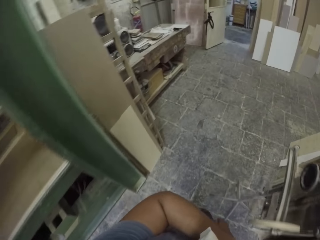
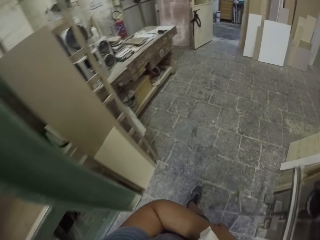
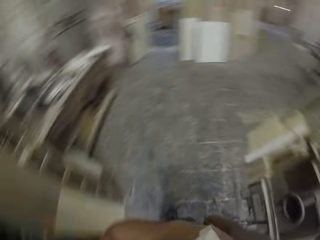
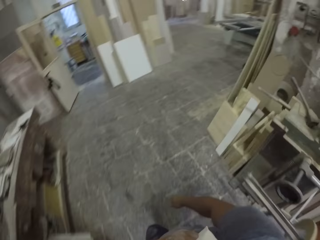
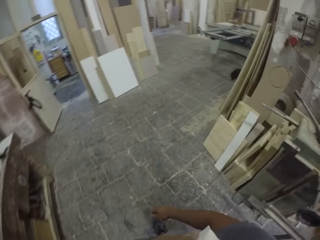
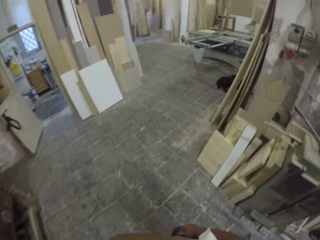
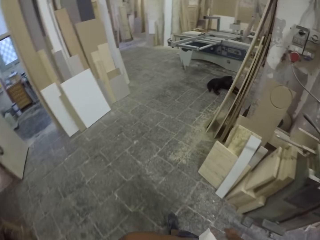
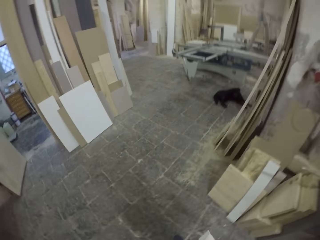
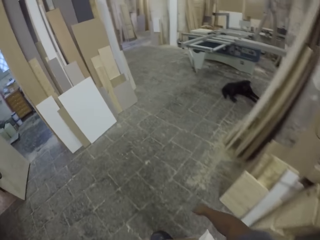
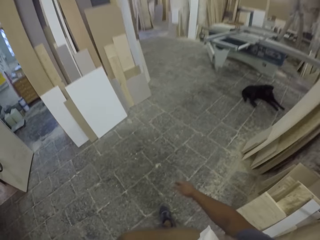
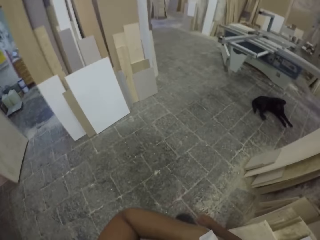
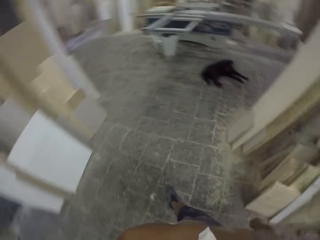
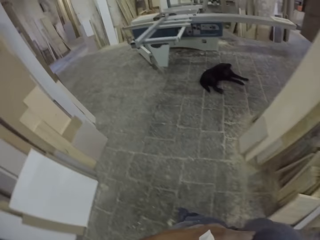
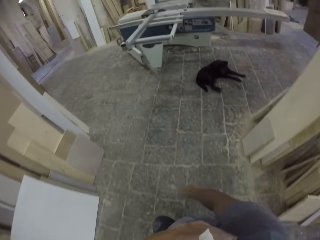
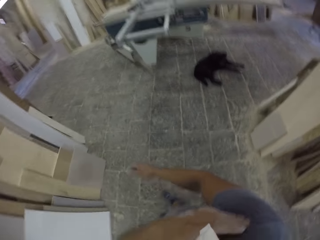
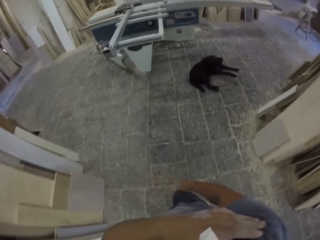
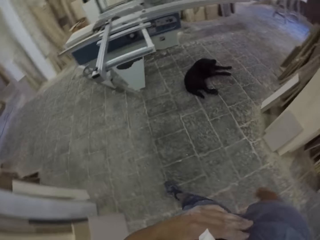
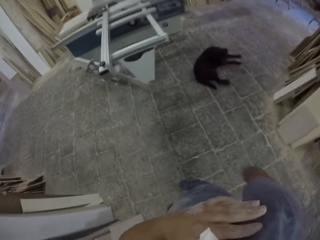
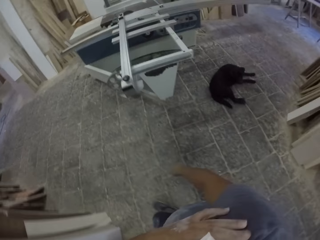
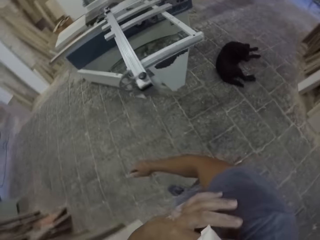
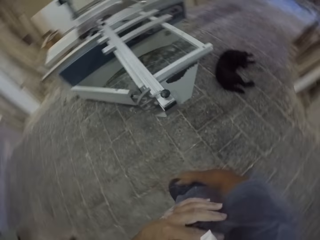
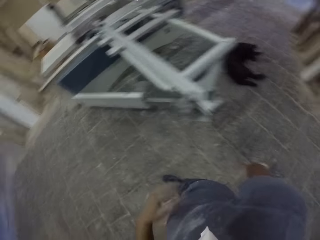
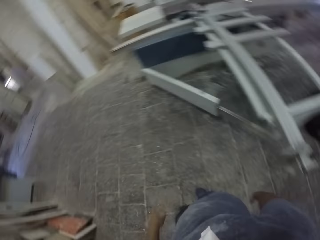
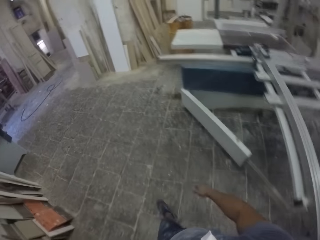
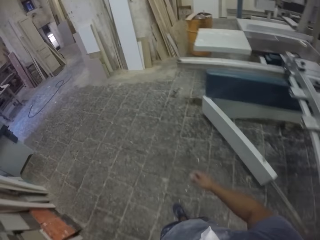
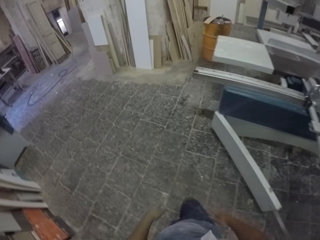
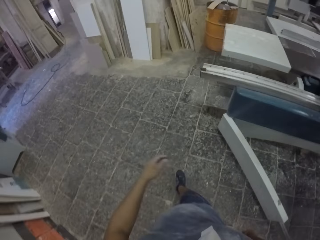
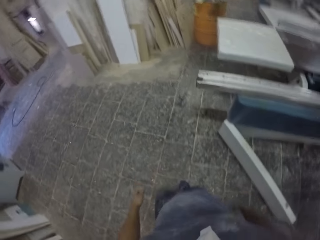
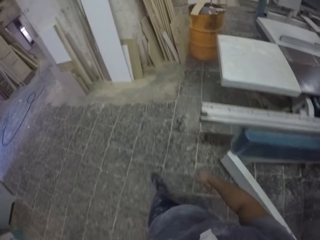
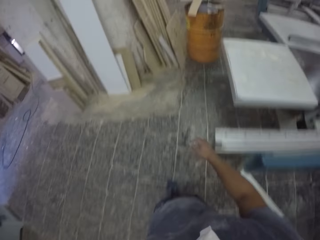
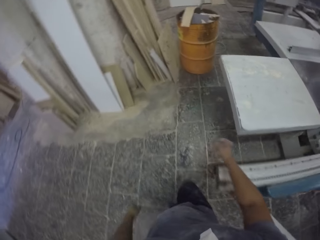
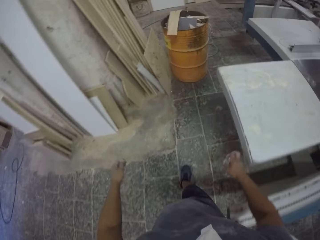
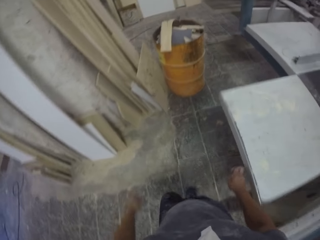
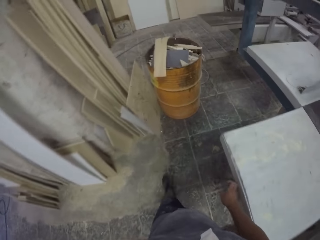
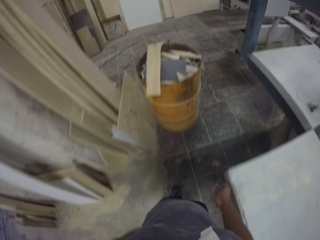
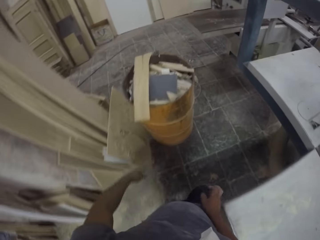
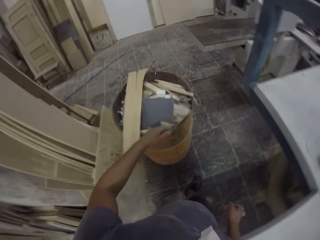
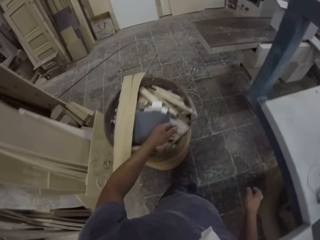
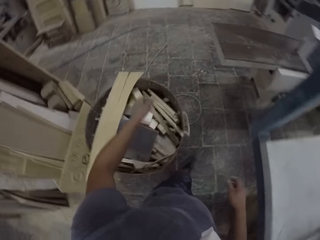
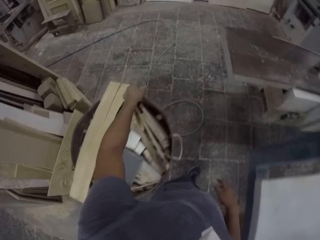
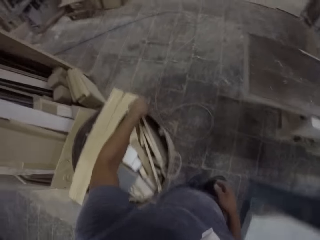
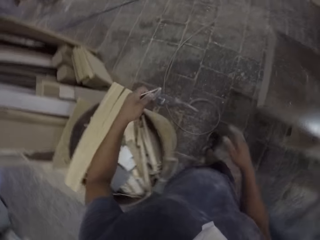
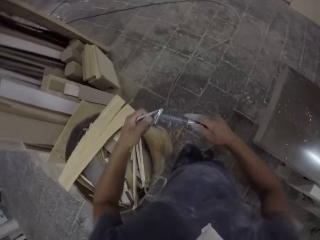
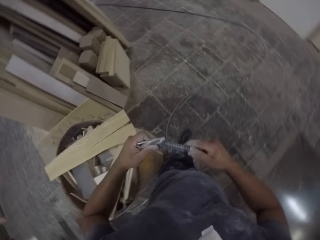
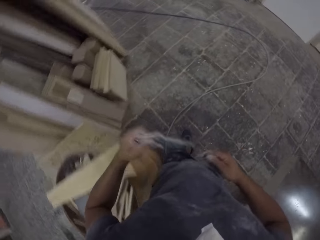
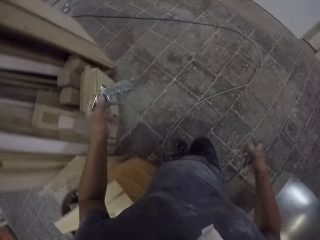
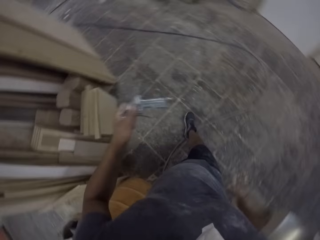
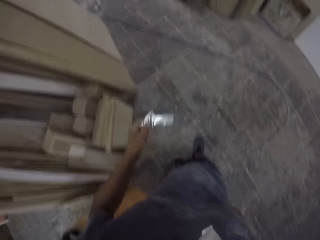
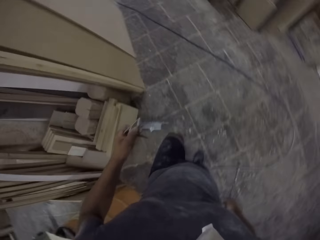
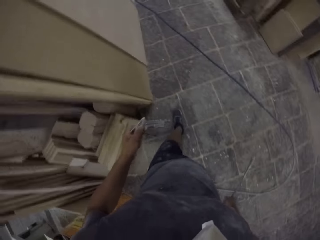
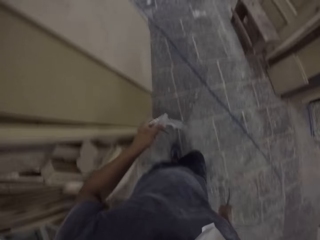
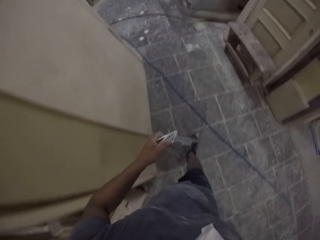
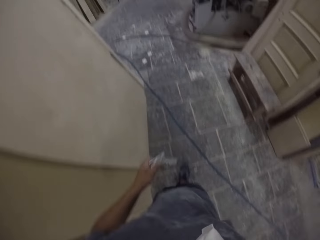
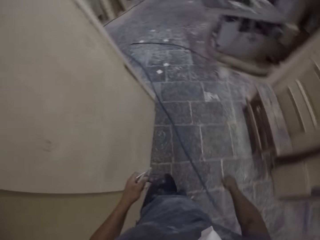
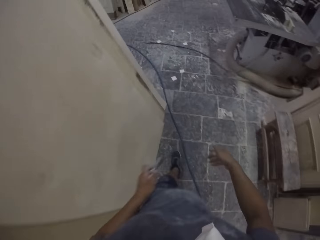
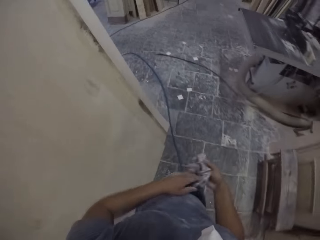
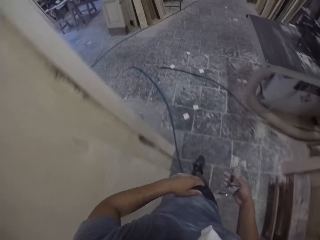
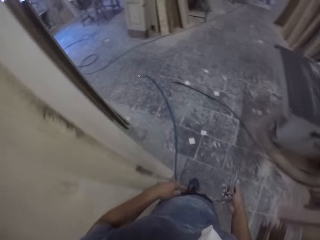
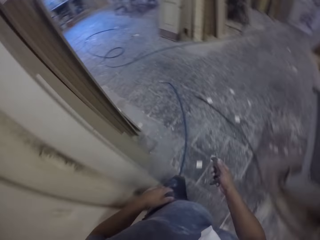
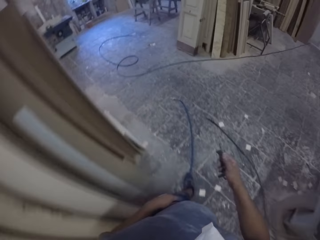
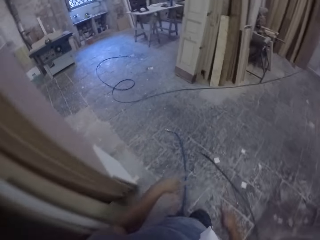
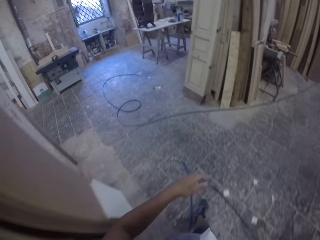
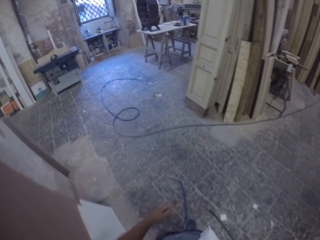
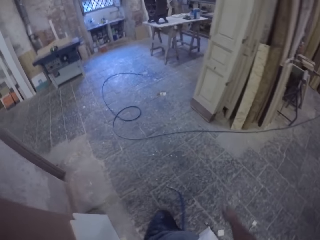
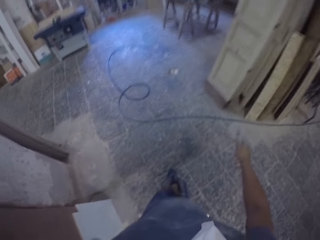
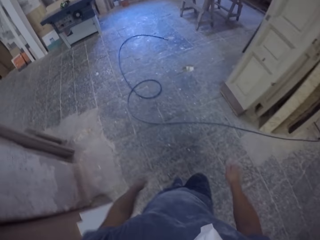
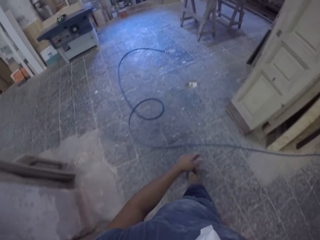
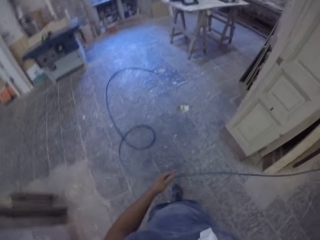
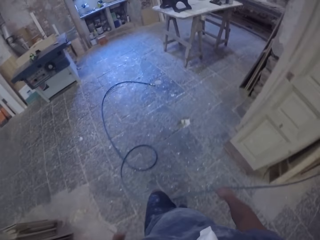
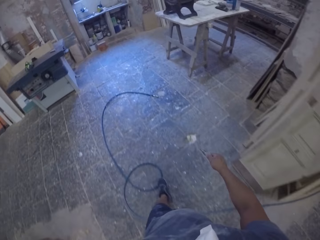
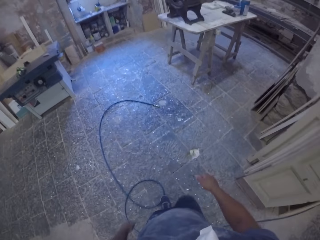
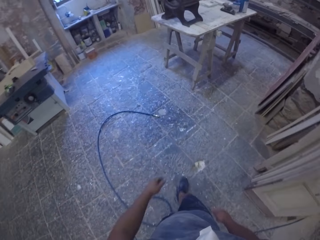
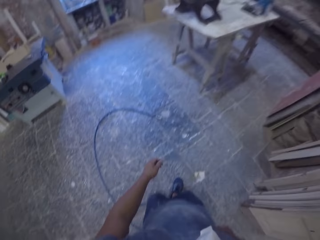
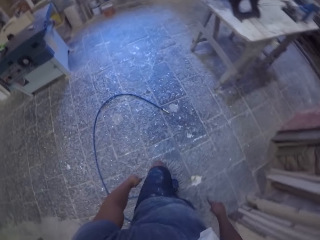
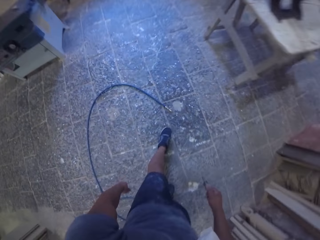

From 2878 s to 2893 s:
The camera wearer walks around and raises the hand. They pick up a pressure gun nozzle in the room. They hold something. They walk around in the room and hold something again.

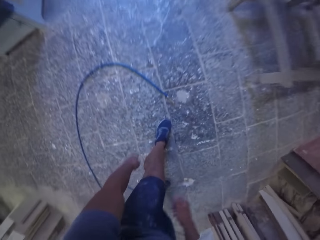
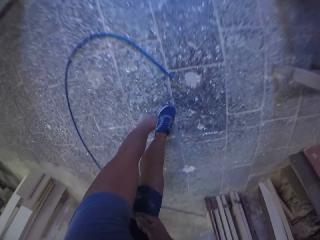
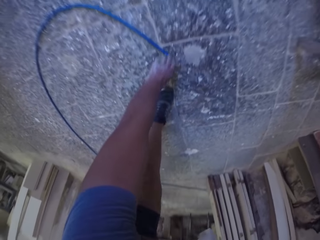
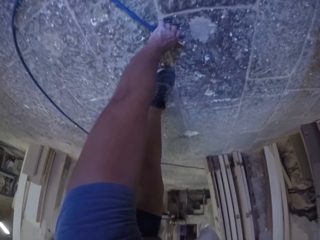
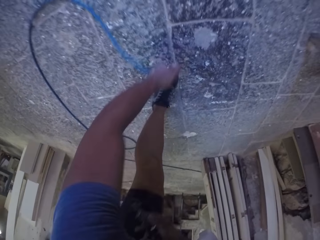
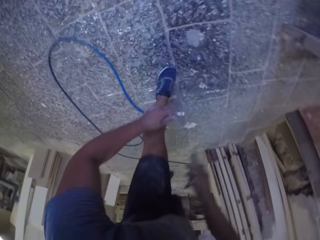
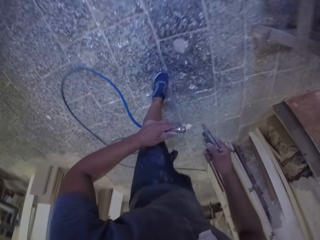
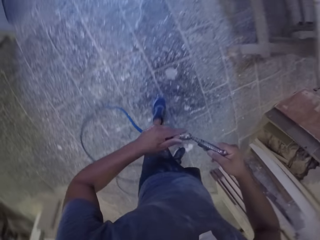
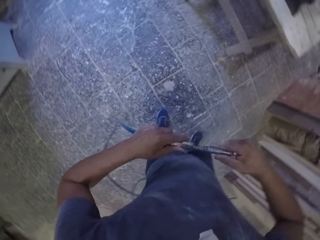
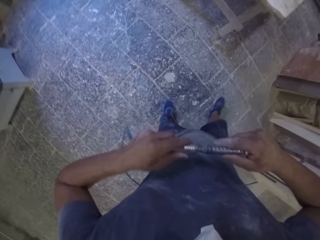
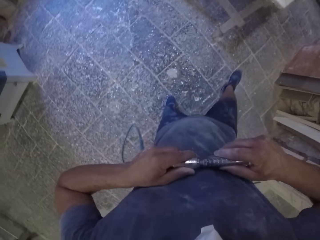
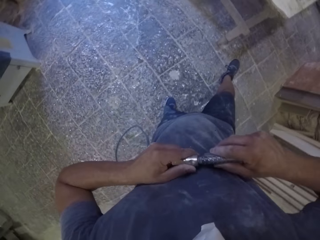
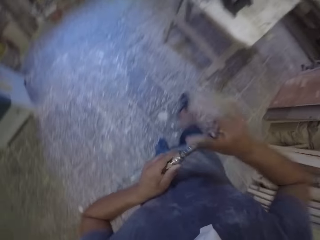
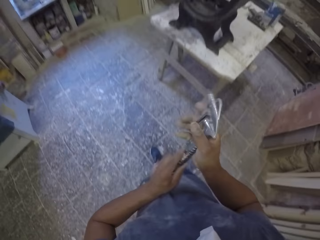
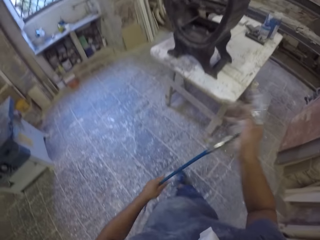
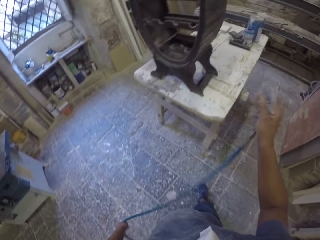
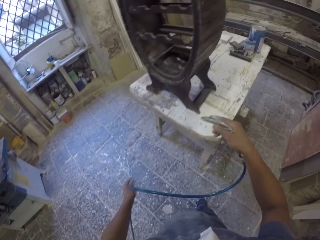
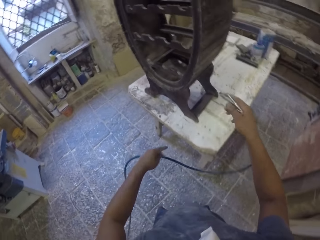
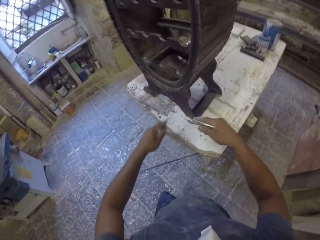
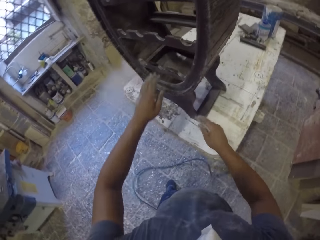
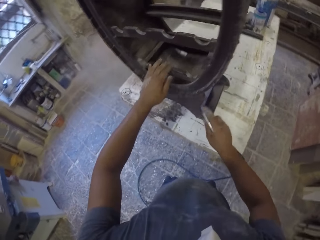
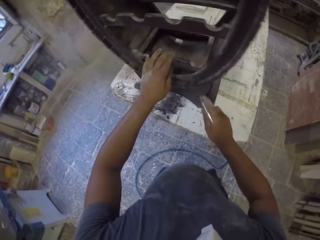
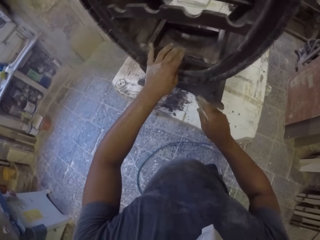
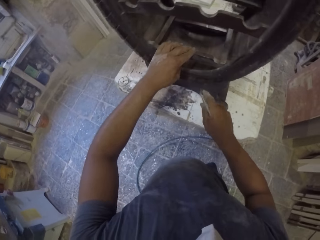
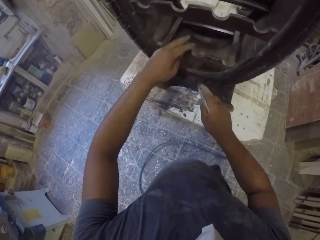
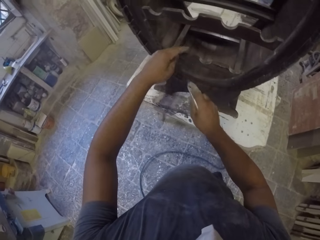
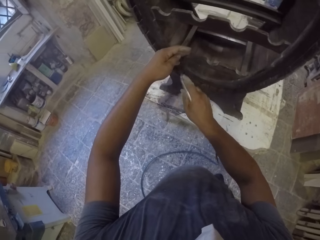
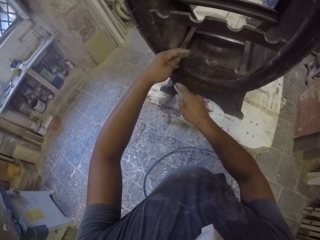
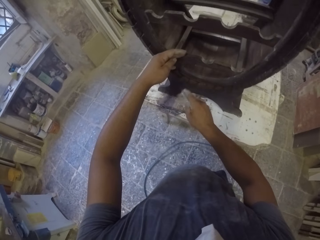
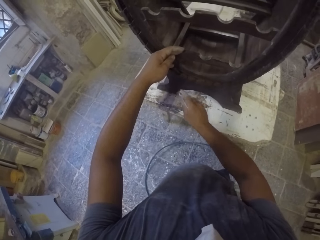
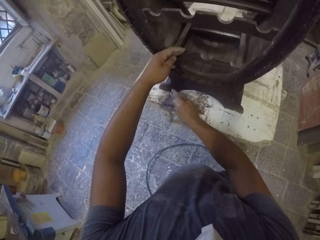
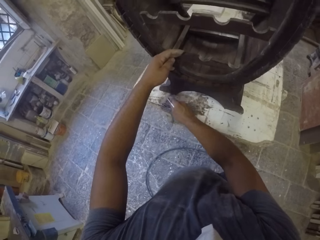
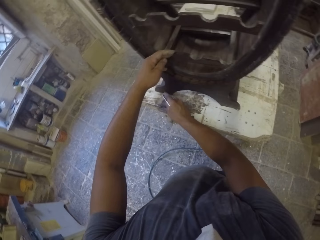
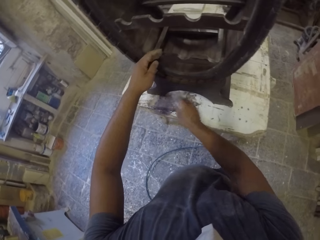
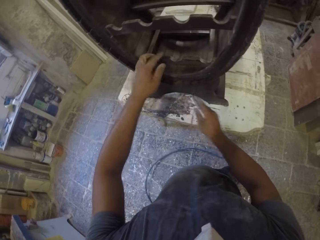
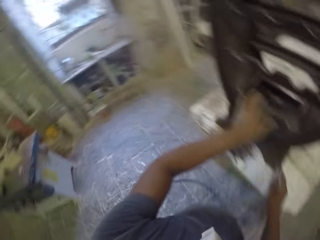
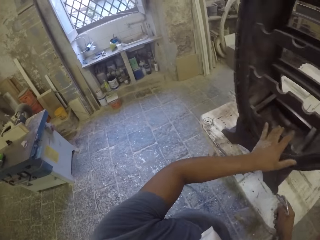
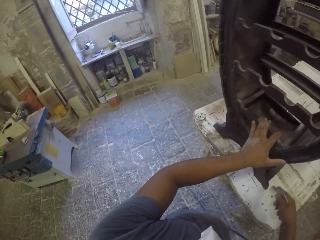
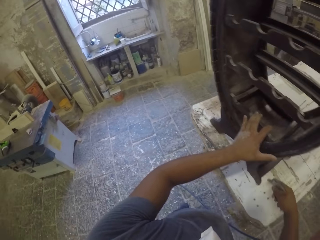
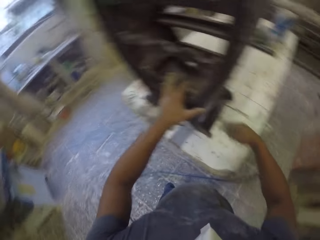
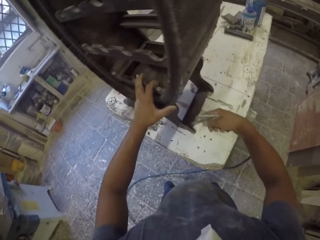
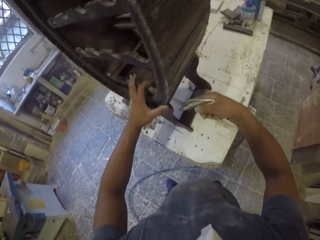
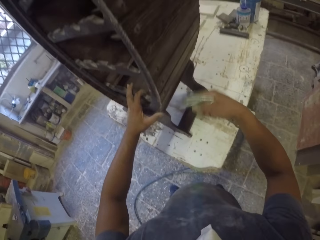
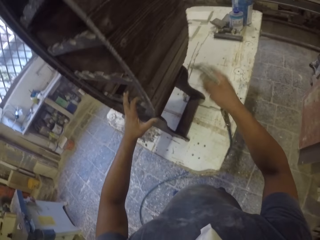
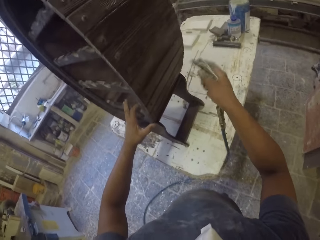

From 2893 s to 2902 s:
The camera wearer picks up a pressure pipe or cable on the floor. They bend down. They connect a pressure gun nozzle with the pressure pipe. They hold the cable. They walk around in the room. They open pressure on the wooden stand. They hold the wooden stand with the left hand. They do something on the furniture. They open pressure on the wooden stand.
